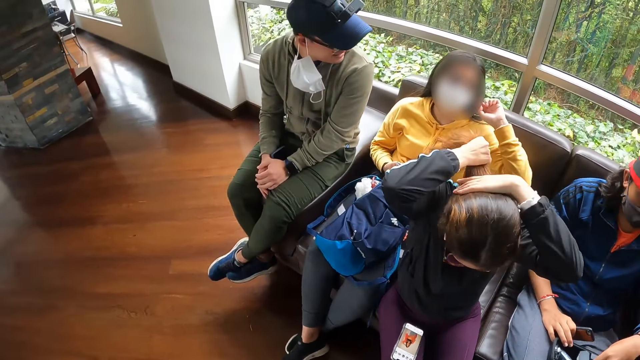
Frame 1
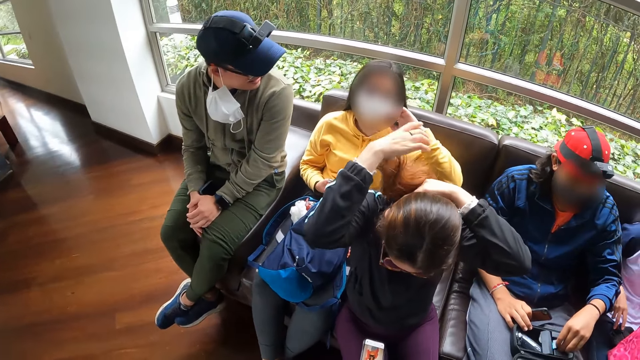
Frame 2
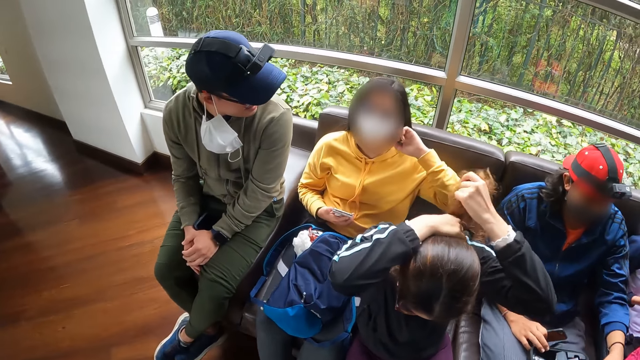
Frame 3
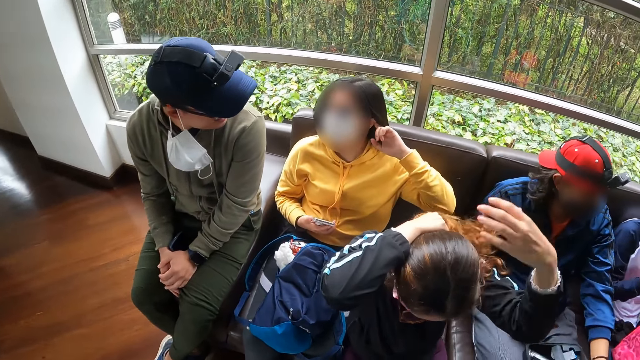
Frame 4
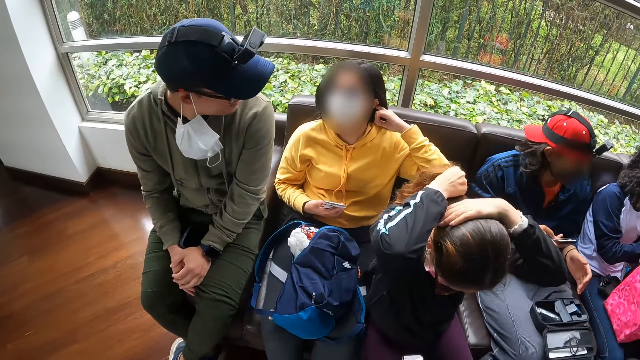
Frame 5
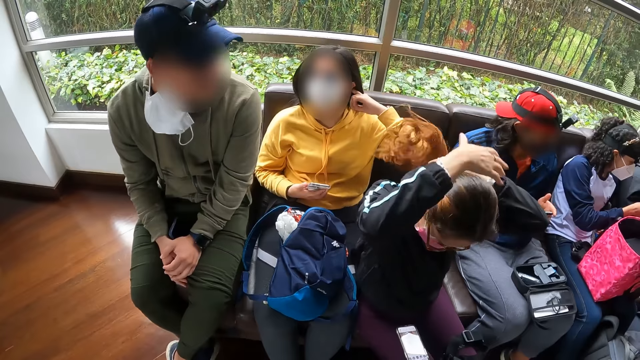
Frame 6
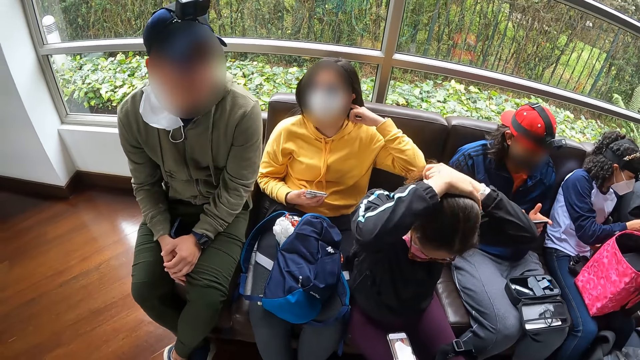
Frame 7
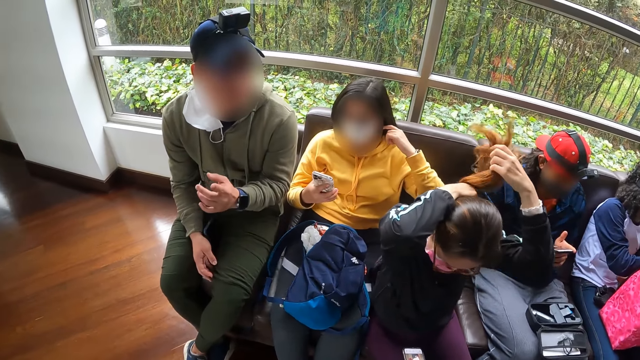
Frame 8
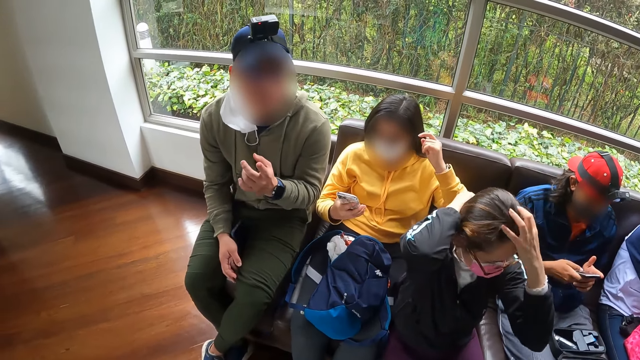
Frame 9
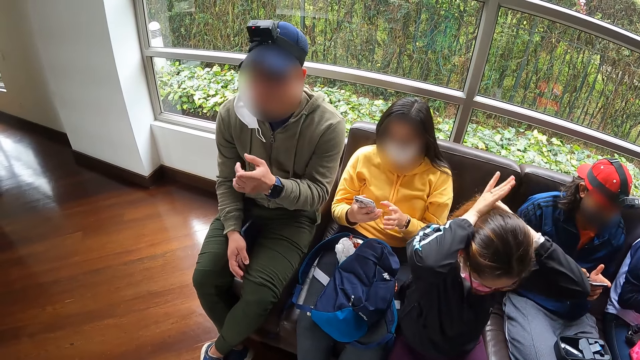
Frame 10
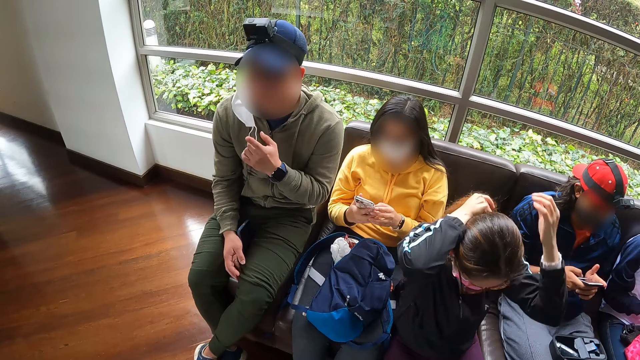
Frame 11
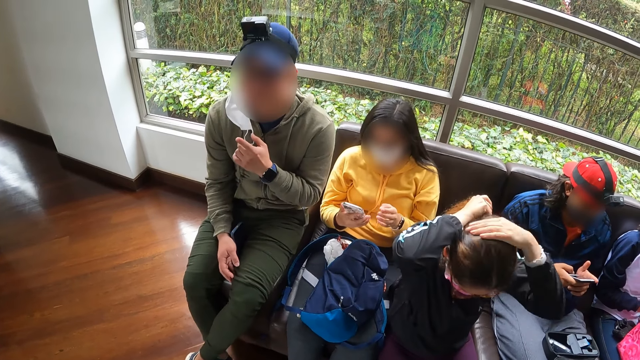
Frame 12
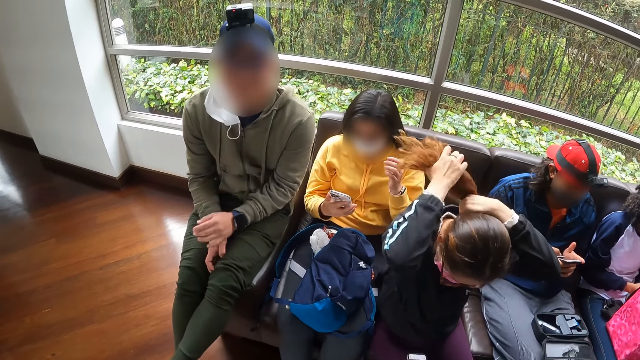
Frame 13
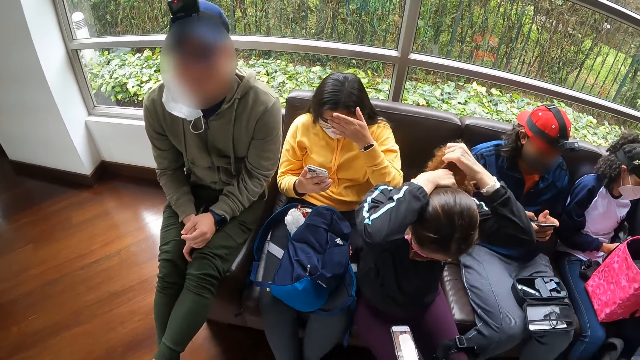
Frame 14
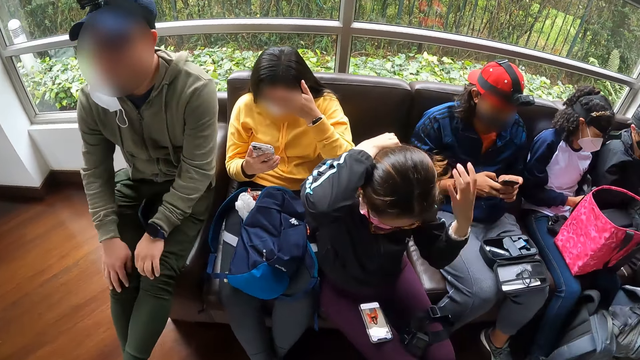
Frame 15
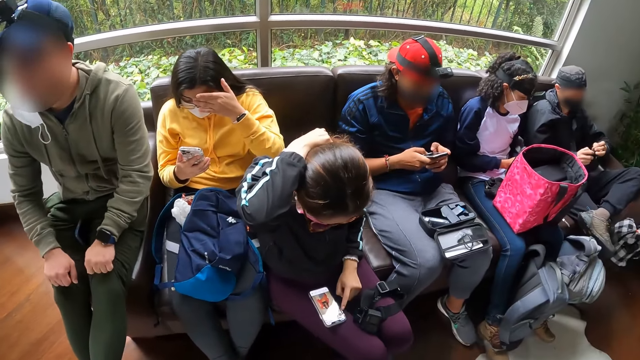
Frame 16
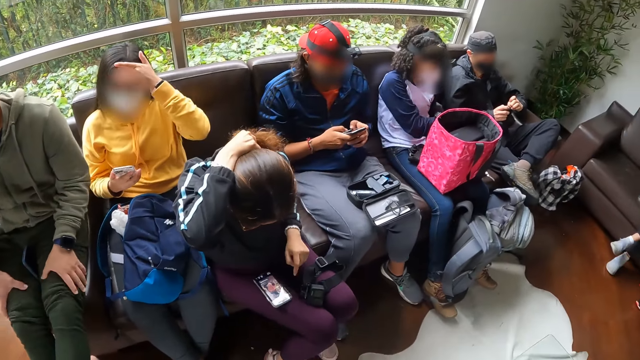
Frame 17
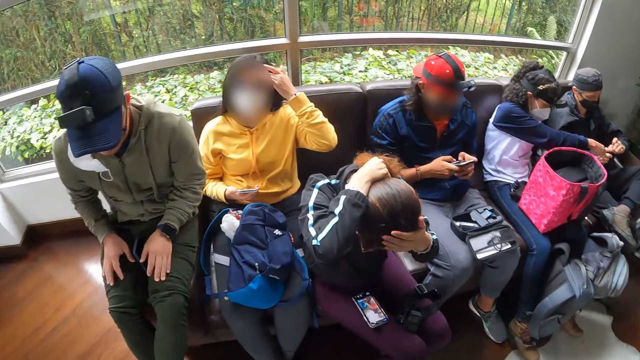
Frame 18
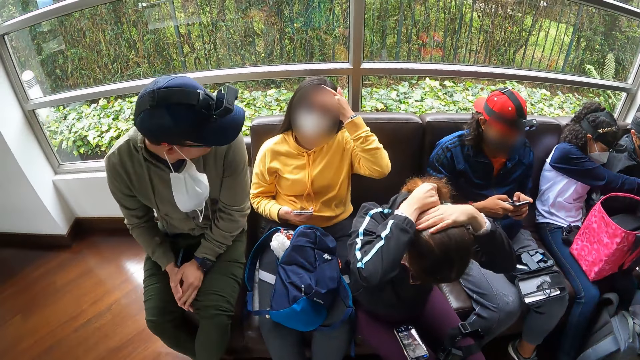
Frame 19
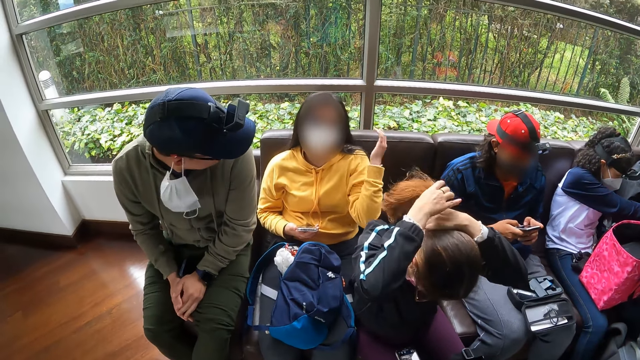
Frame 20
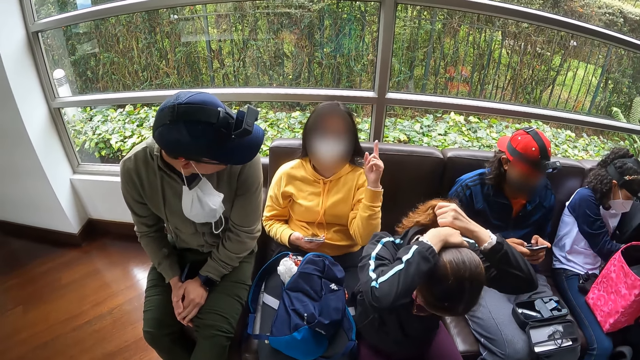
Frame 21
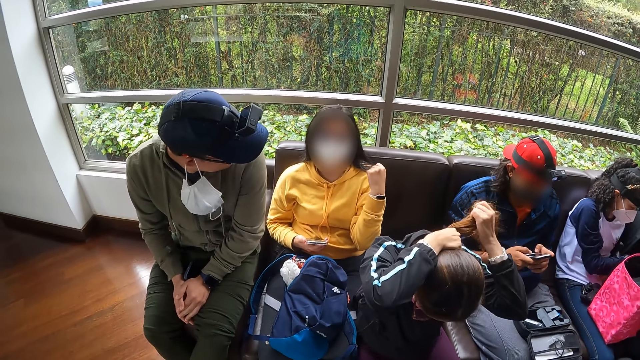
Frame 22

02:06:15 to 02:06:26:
A man holds the phone with both hands and interacts with the phone in his hands. A person points around. A woman holds the phone with both hands and interacts with the phone in her hands. The woman touches her head with her left hand. Another man adjusts his trousers with both hands. Another woman interacts with a phone on her legs with her left index finger. A third man fiddles with a camera on his legs with both hands. Another person shows hand gestures. The second woman packs her hair into a ponytail with both hands. A third woman takes the camera from the third man with her right hand.

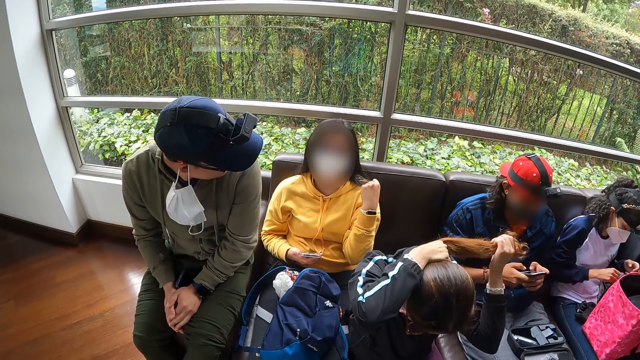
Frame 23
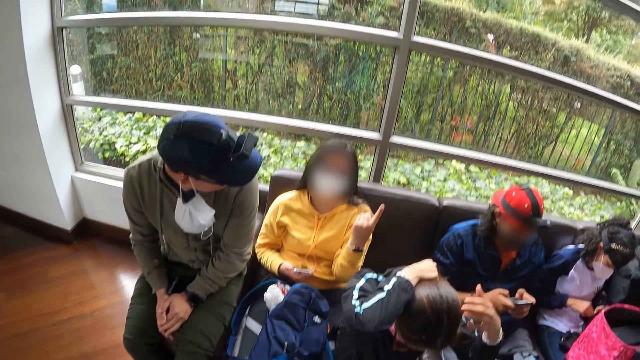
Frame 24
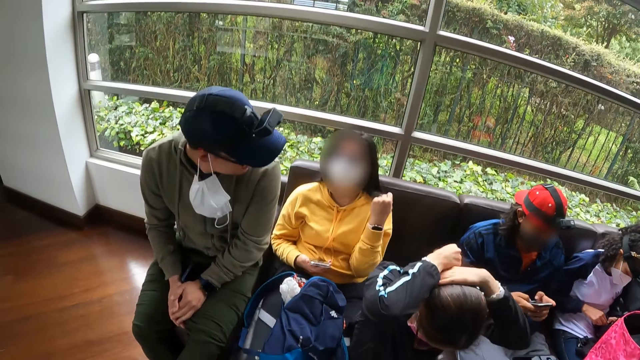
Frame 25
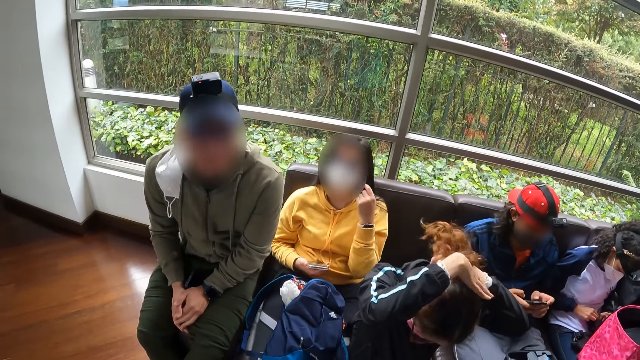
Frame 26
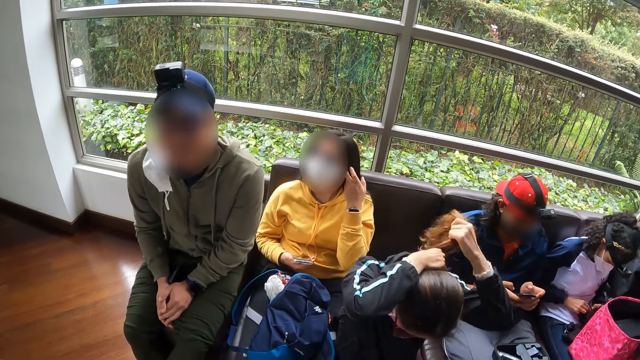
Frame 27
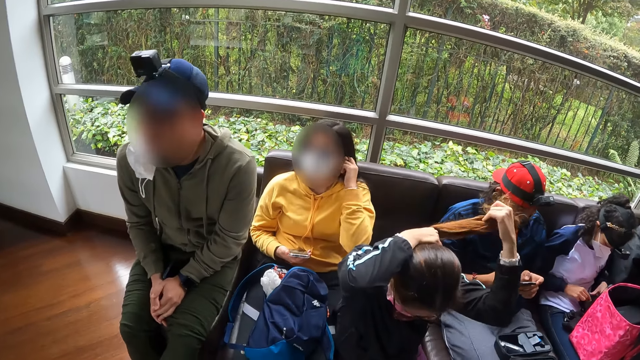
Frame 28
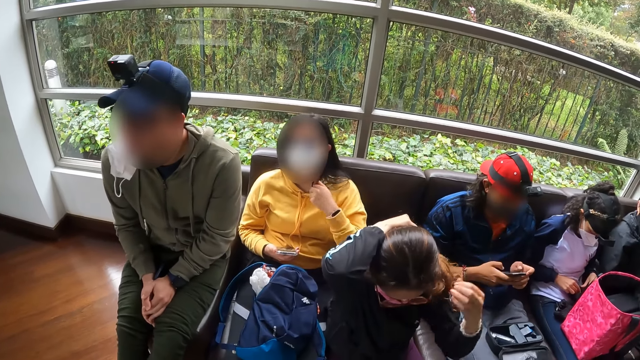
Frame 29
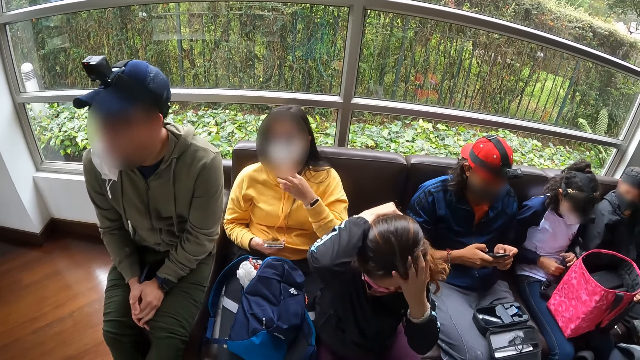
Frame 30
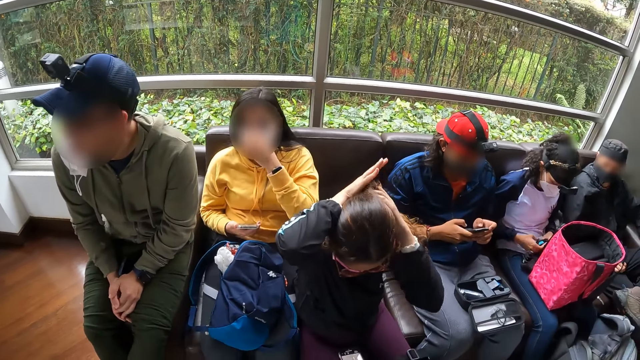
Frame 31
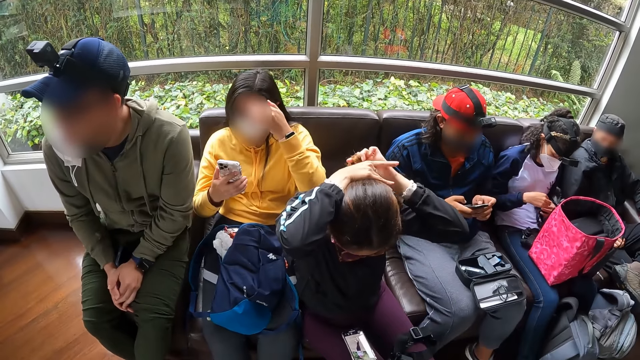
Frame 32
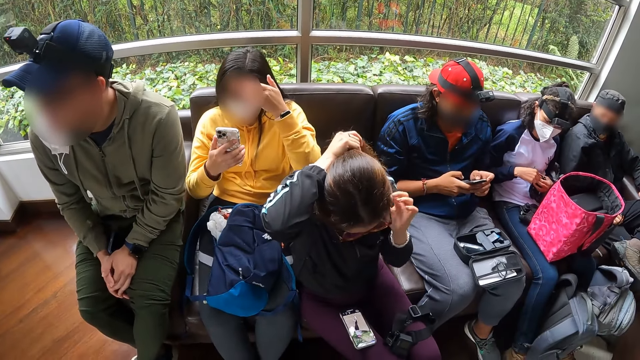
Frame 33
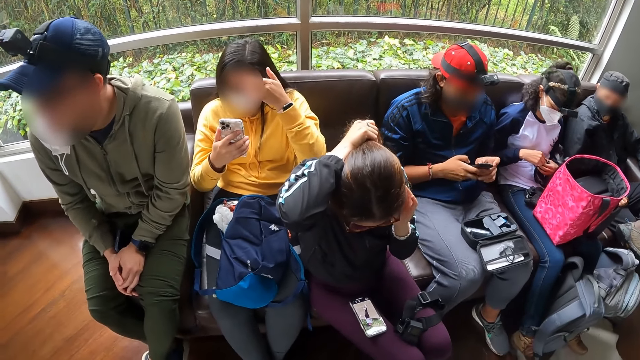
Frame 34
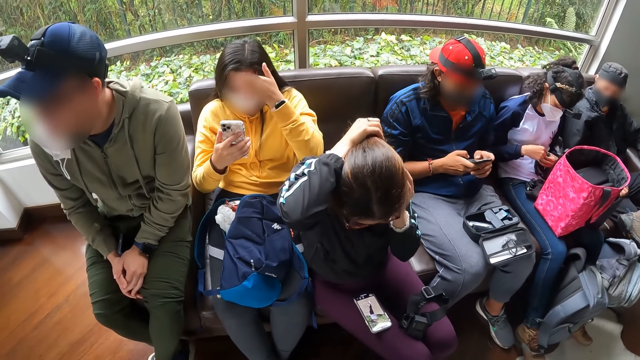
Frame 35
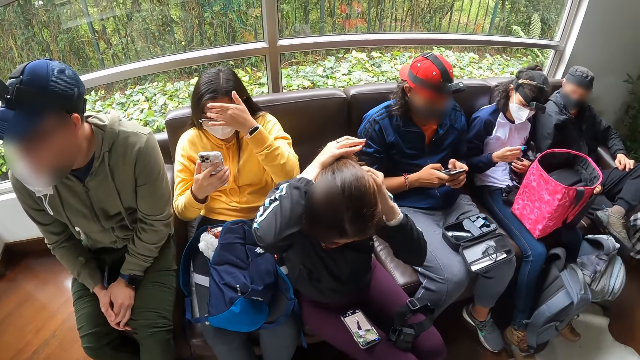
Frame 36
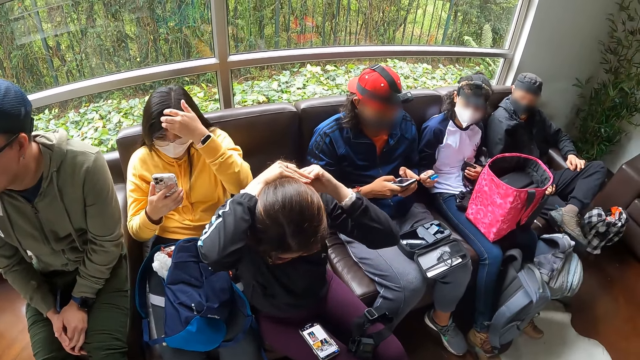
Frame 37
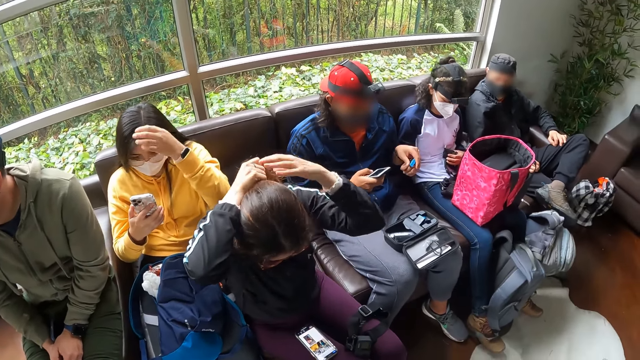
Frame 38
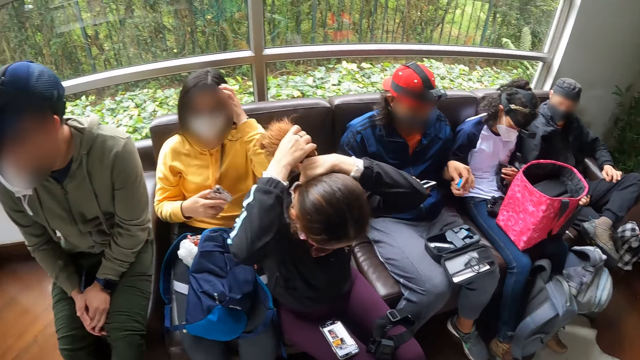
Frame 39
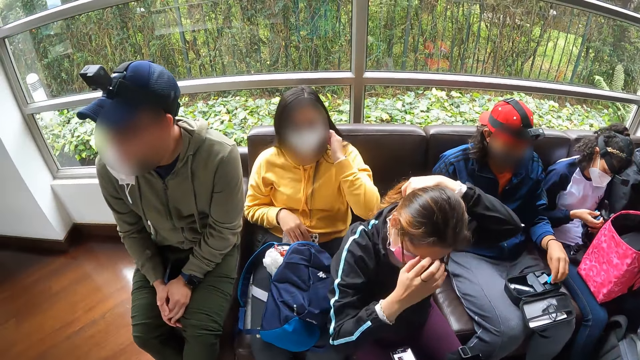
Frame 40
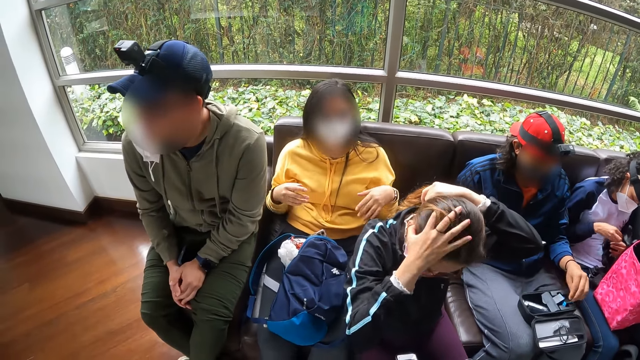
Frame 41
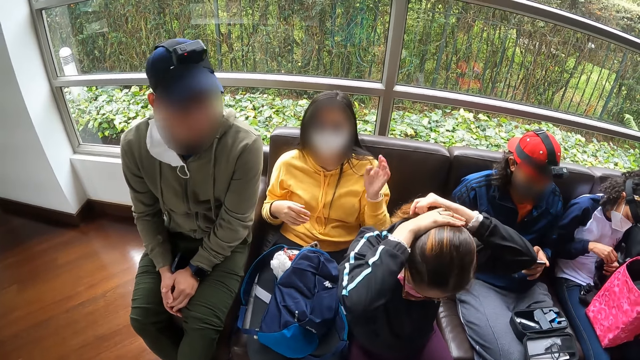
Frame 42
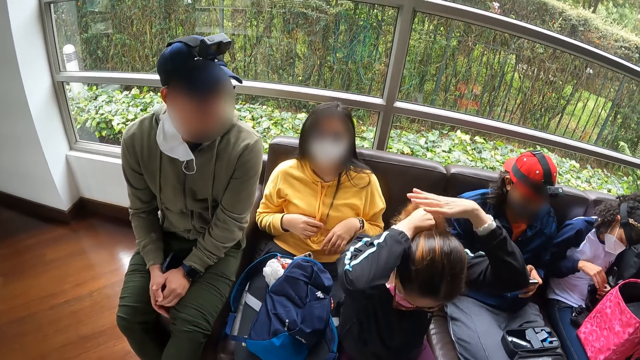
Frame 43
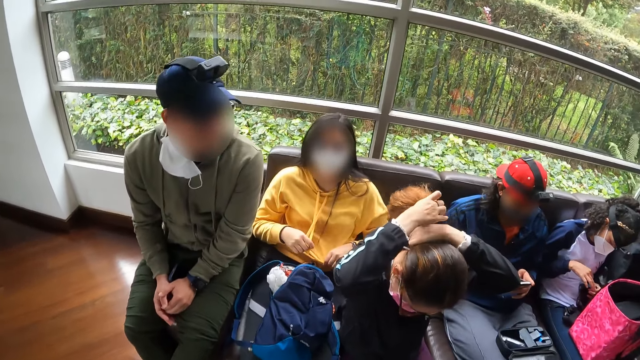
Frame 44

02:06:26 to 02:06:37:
A woman fiddles with the camera on her legs with both hands. Another woman touches her left ear with her left hand. A person makes her hair. The second woman touches her head with her left hand. The first woman removes a battery from the camera in her hands with her right hand. Another person looks at a phone. The first woman passes the battery in her right hand to a man's left hand. The second woman puts the phone in her right hand on her lap. The man puts the battery in his left hand into the pouch on his legs. The first woman puts a battery in her right hand into the camera on her legs. The camera wearer looks around. The man holds the phone in both hands and interacts with the phone in his hands.
